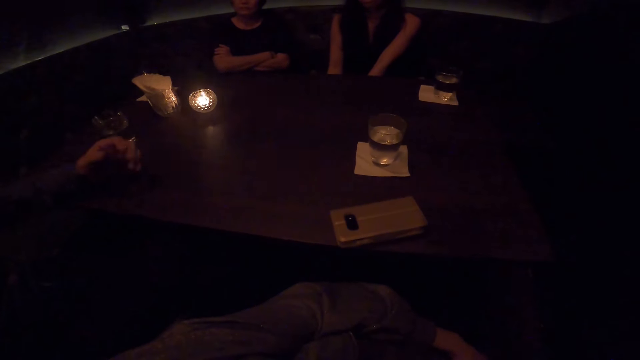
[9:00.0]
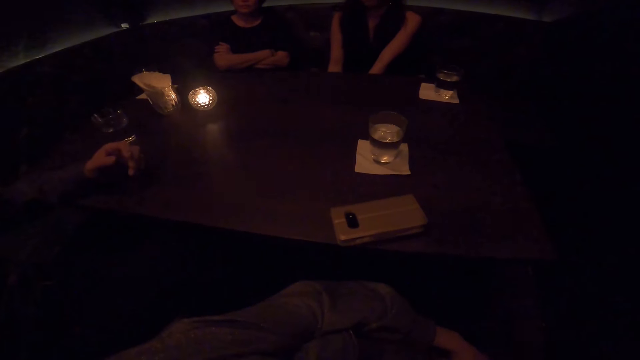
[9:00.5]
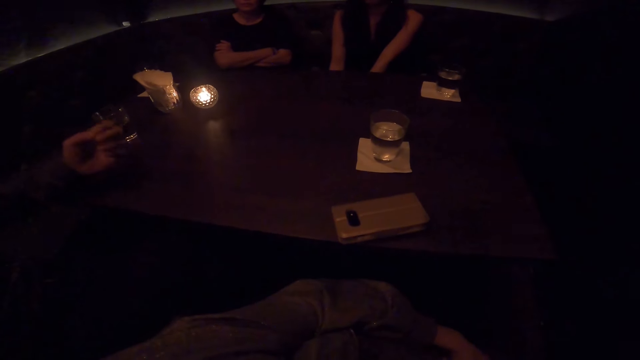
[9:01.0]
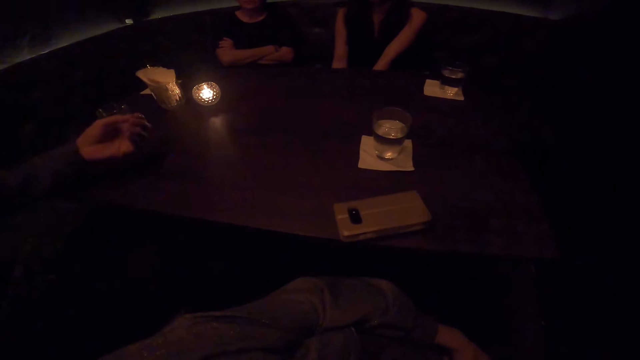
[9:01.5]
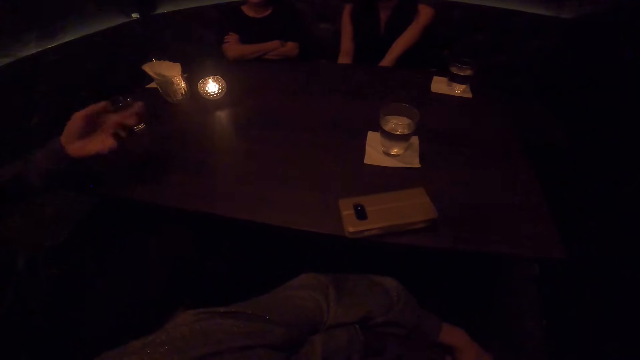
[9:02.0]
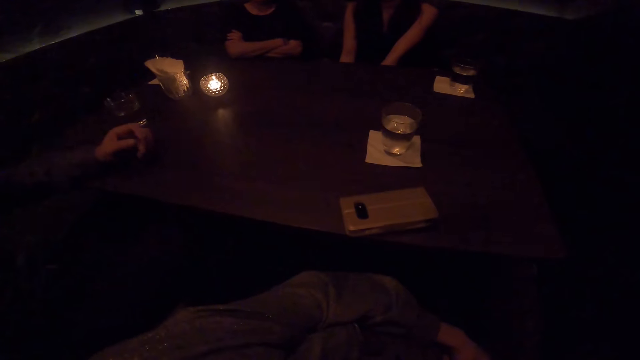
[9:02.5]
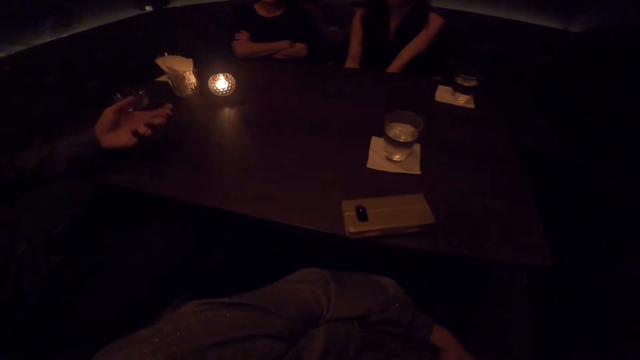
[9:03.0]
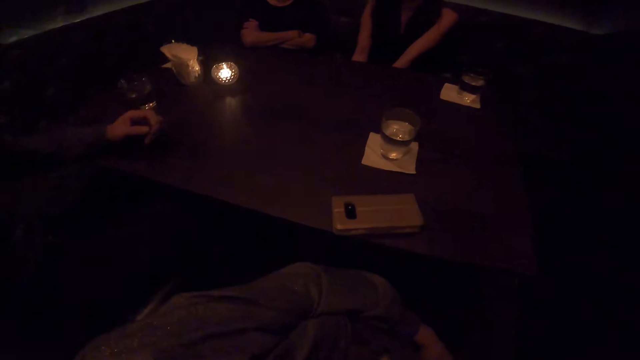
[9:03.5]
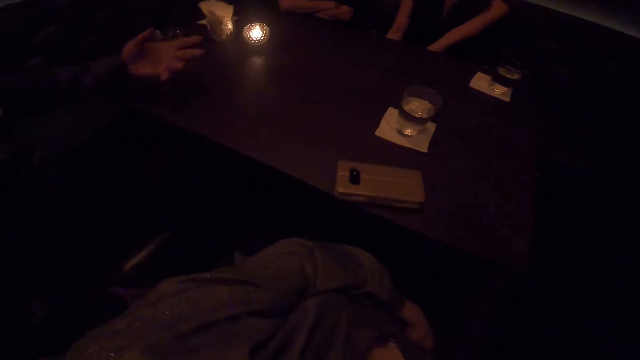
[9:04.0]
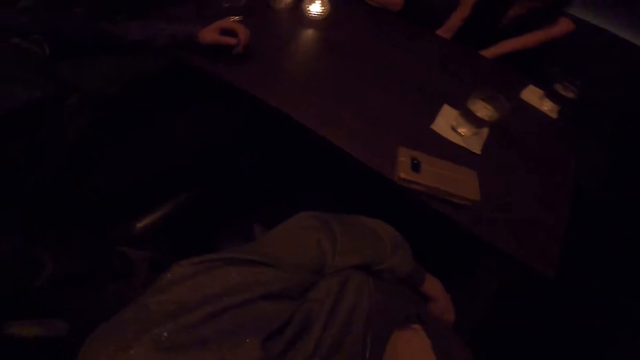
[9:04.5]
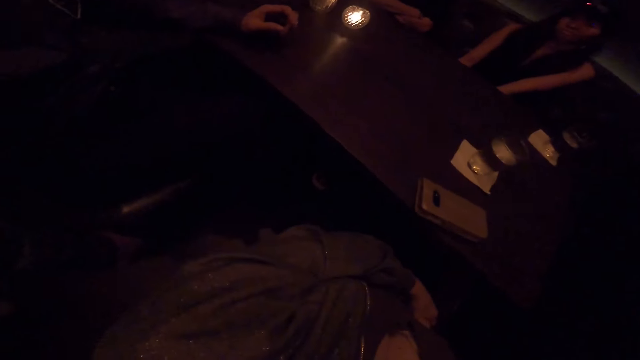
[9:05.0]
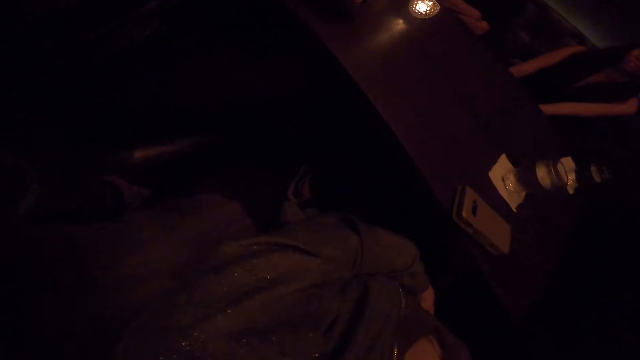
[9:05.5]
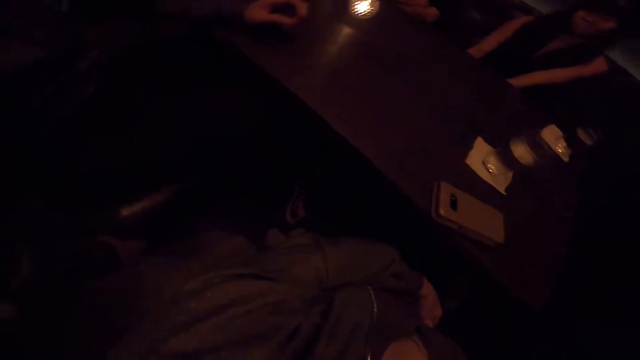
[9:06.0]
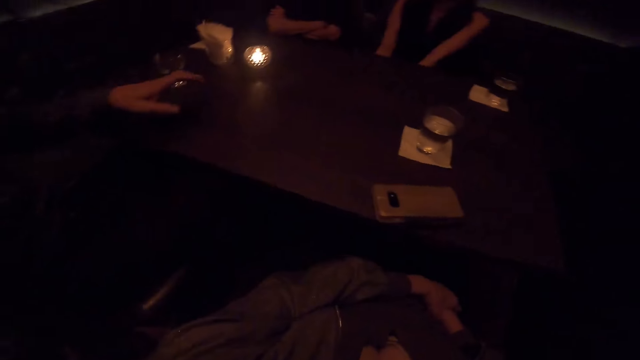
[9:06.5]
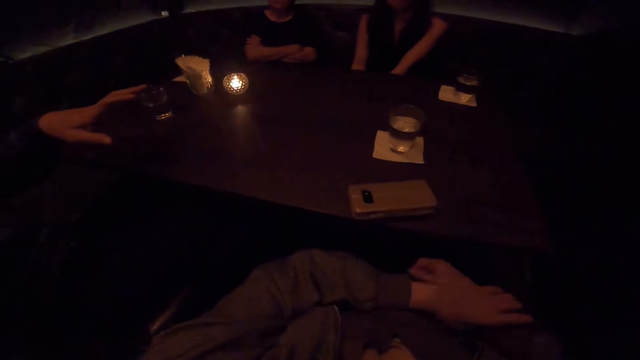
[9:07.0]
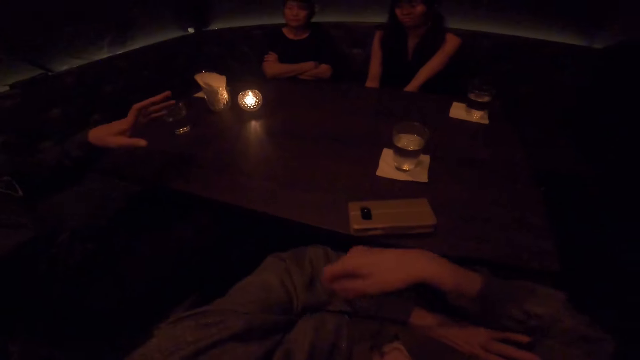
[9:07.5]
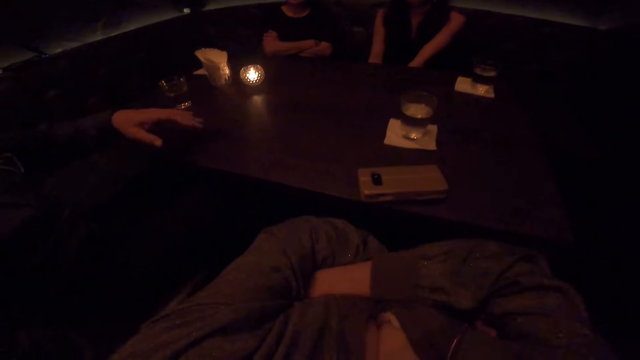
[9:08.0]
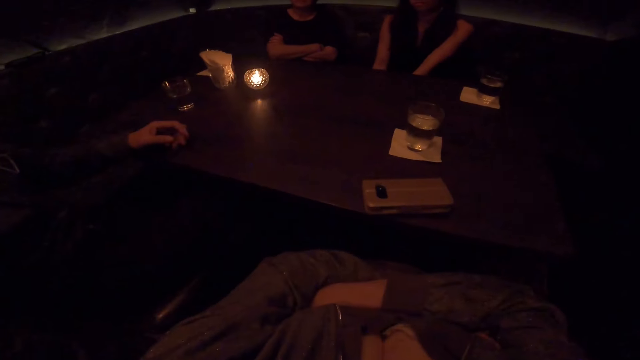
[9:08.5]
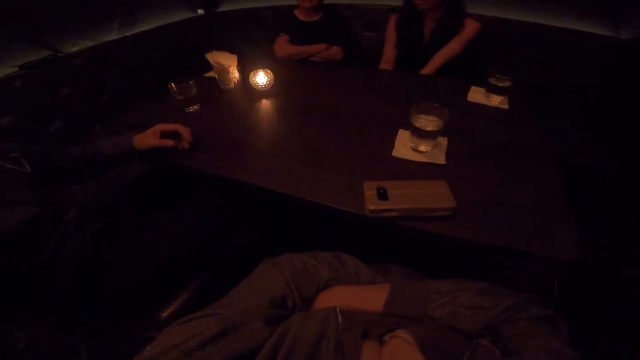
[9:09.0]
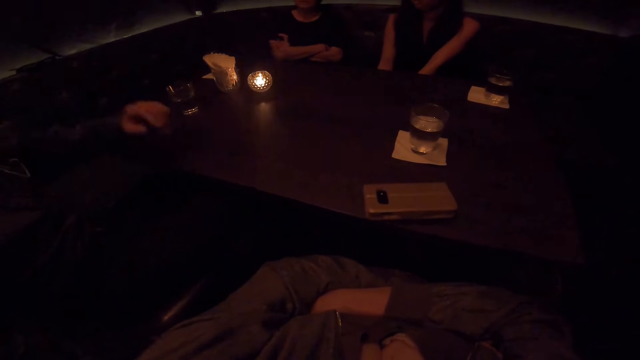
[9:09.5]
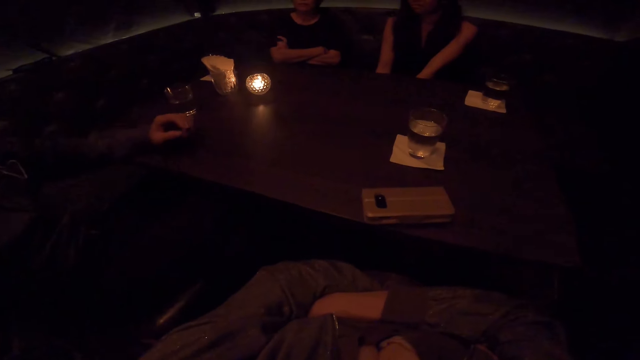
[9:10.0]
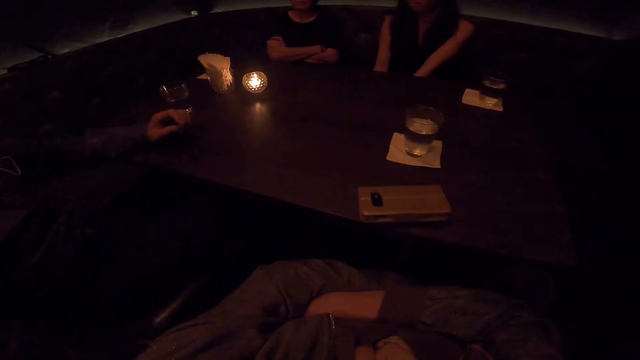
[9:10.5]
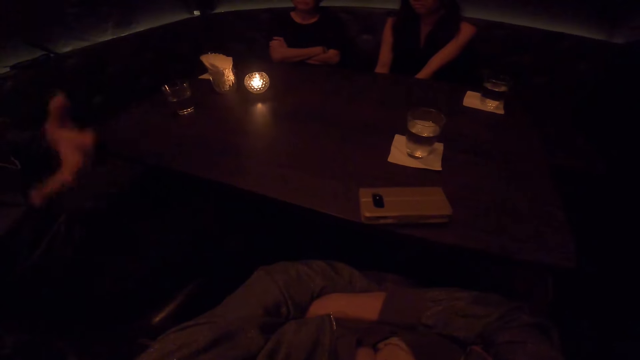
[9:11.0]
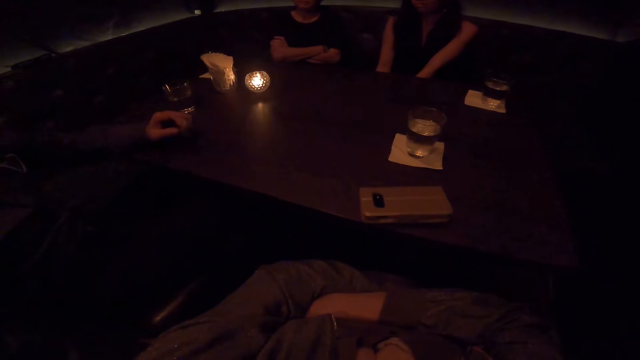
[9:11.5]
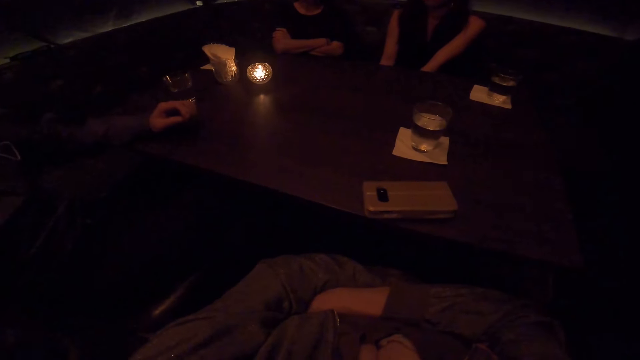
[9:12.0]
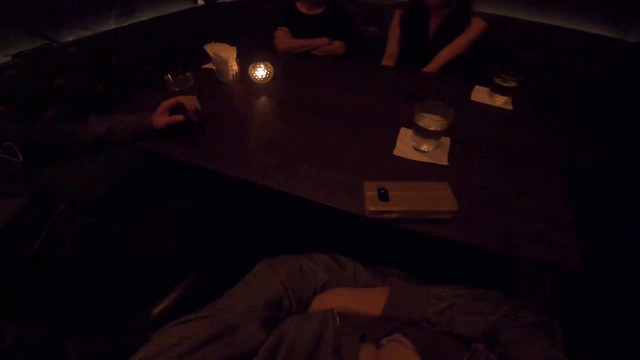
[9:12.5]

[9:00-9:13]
The camera wearer looks around the house. They fold the hands.

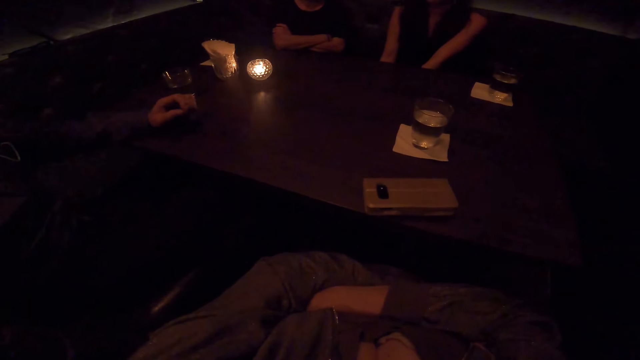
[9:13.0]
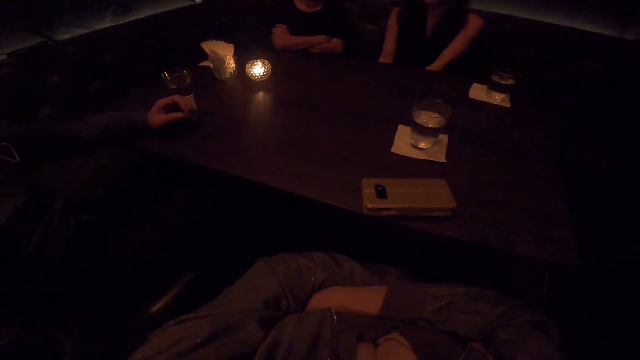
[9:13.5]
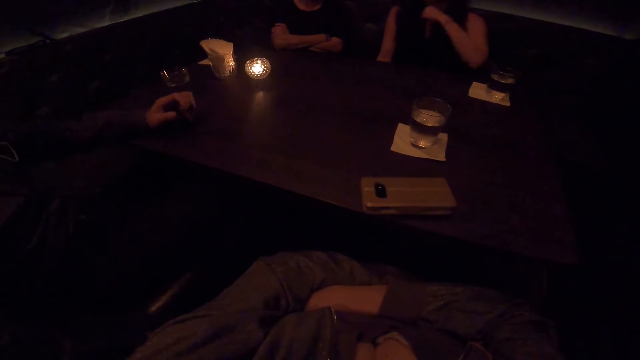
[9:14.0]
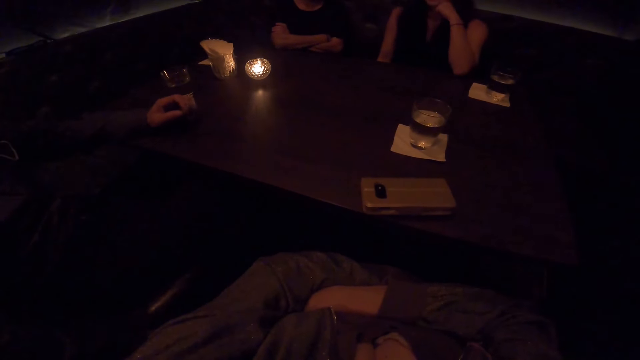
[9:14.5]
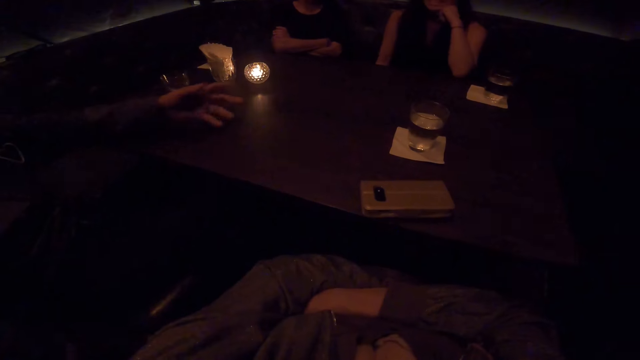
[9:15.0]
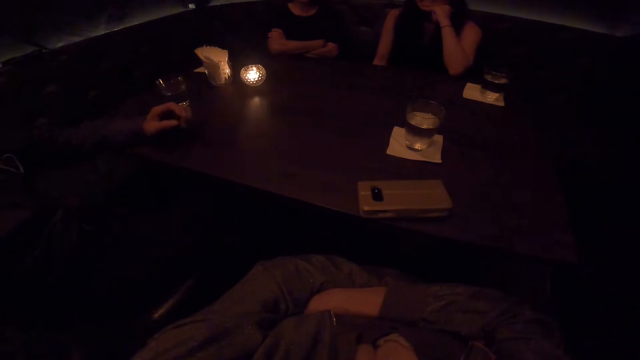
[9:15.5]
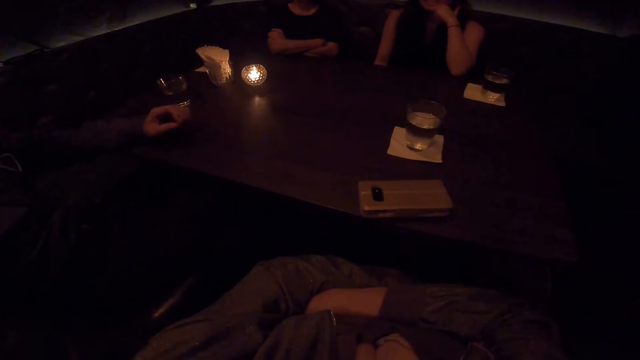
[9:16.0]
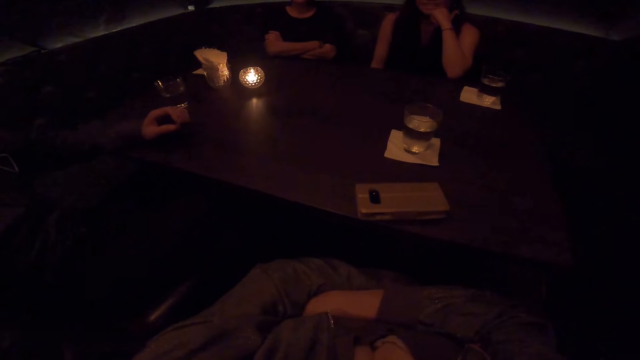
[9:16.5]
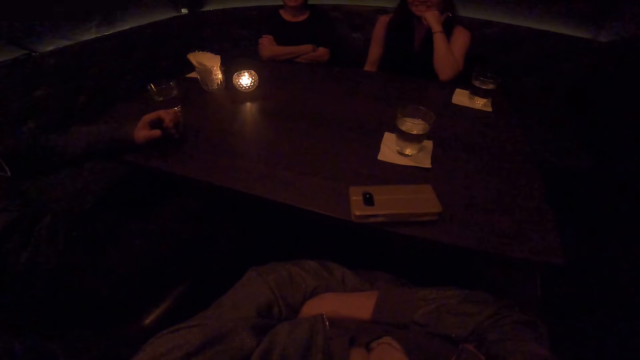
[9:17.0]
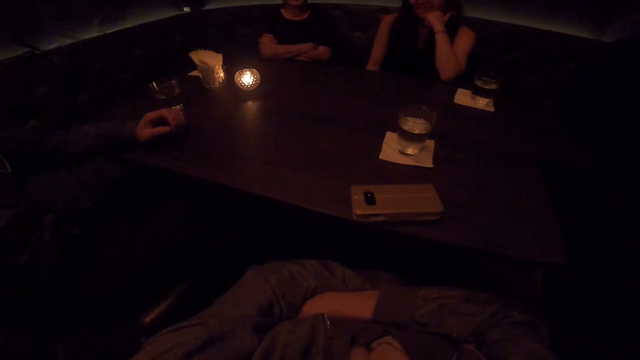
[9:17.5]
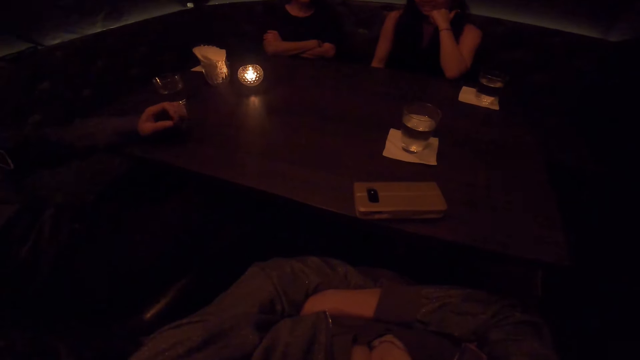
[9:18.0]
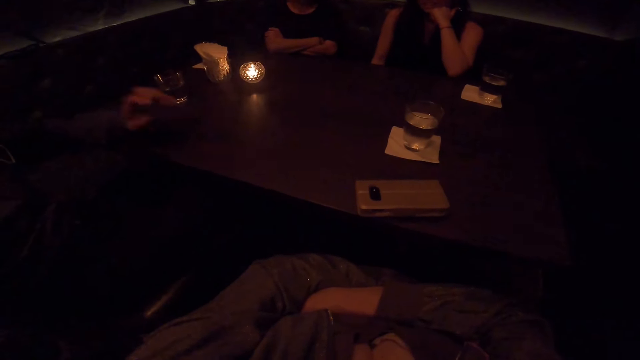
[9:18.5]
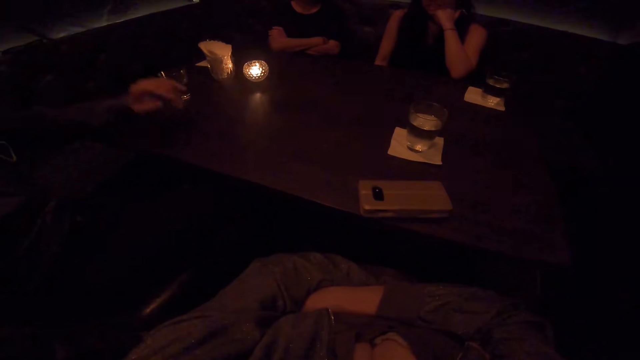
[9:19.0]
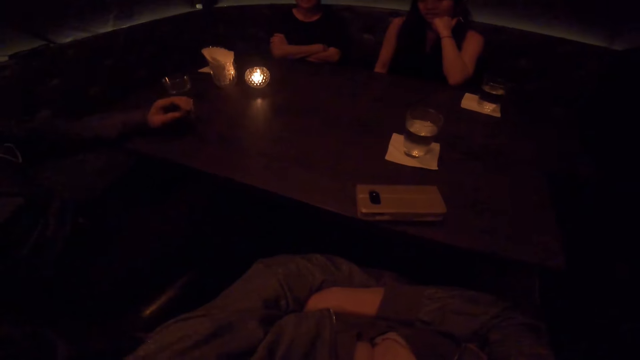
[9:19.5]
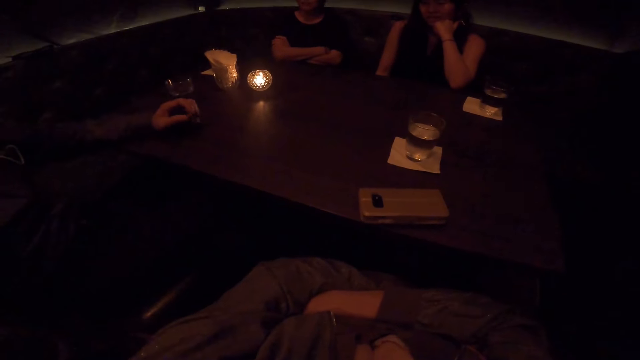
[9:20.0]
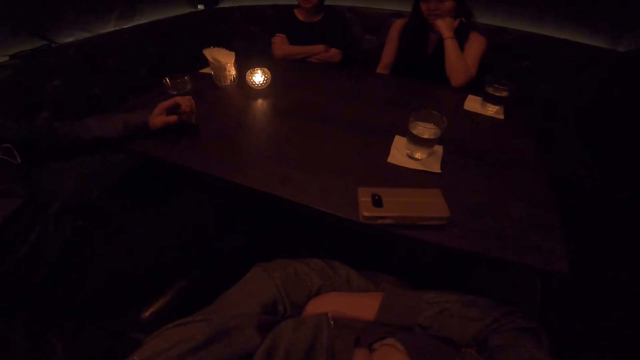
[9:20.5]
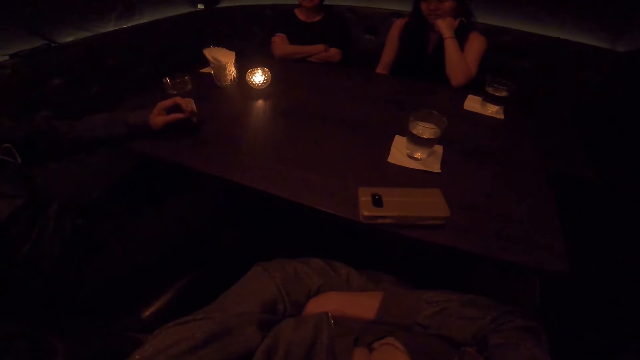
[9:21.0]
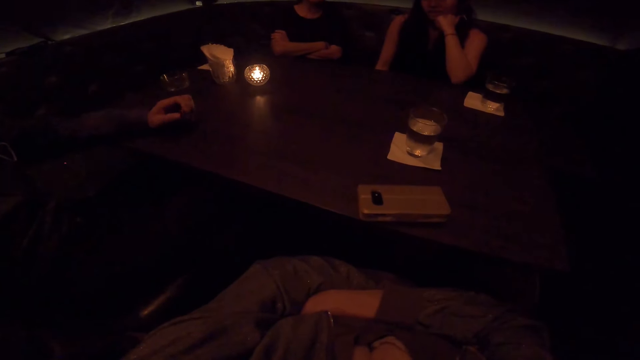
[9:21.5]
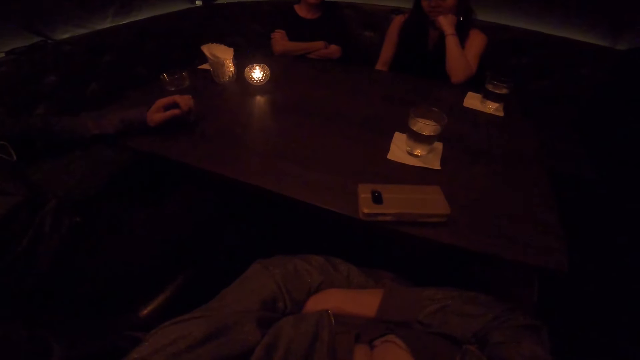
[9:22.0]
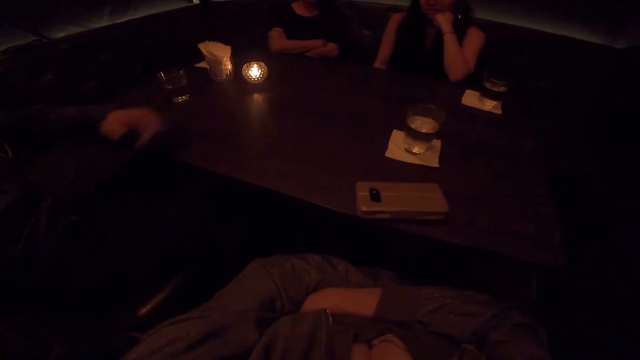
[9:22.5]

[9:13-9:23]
A man moves his hand. The man moves his fingers. The man waves his hand, puts his hand on the table and moves his fingers. A woman shakes her head.
